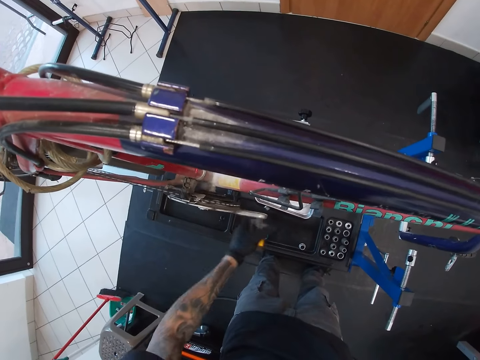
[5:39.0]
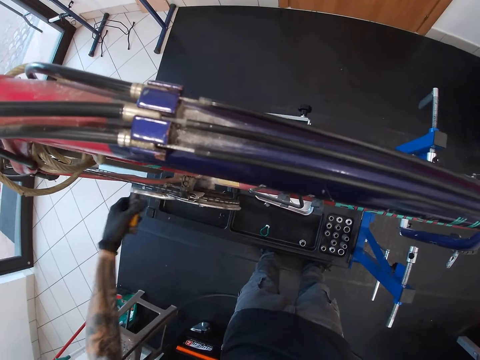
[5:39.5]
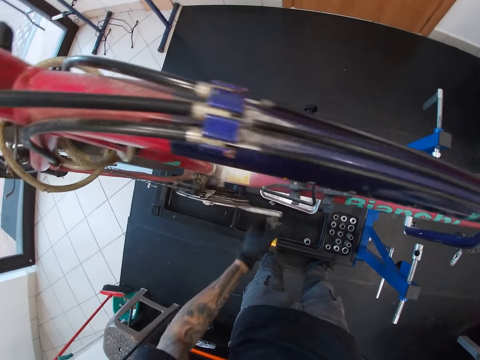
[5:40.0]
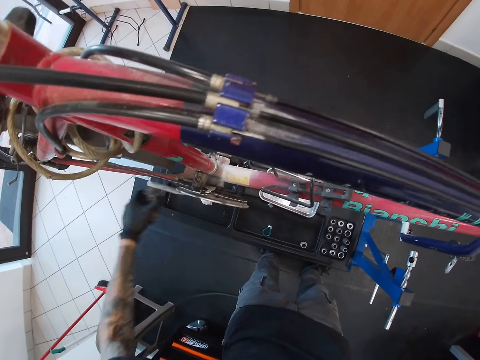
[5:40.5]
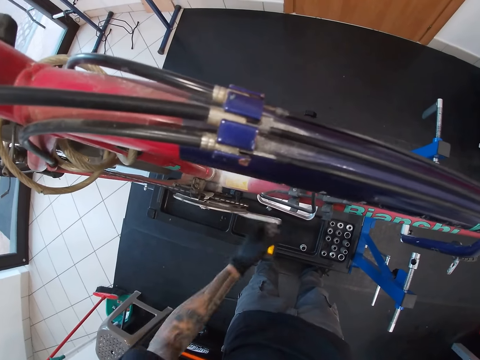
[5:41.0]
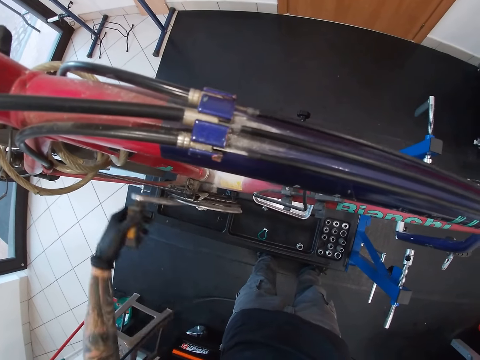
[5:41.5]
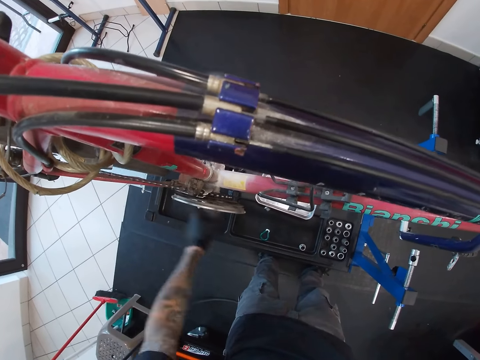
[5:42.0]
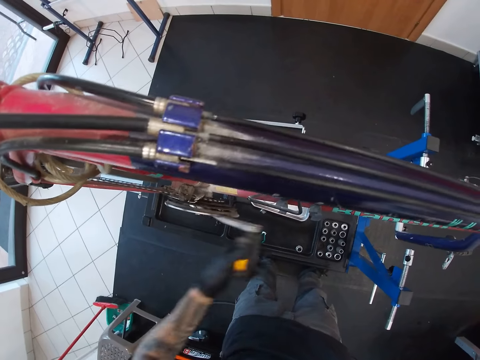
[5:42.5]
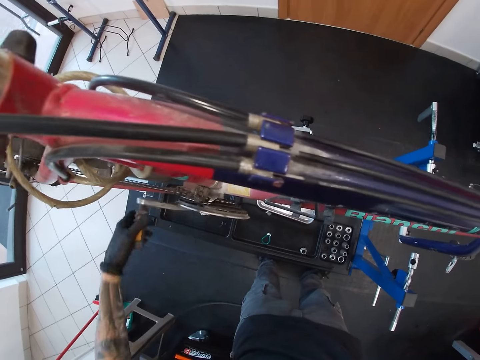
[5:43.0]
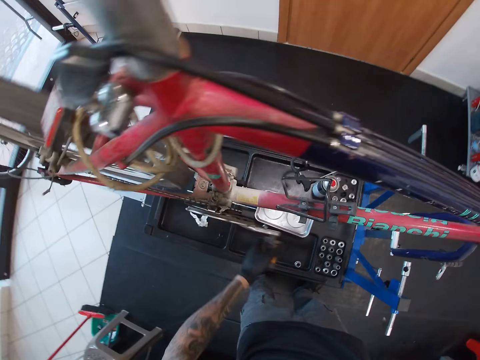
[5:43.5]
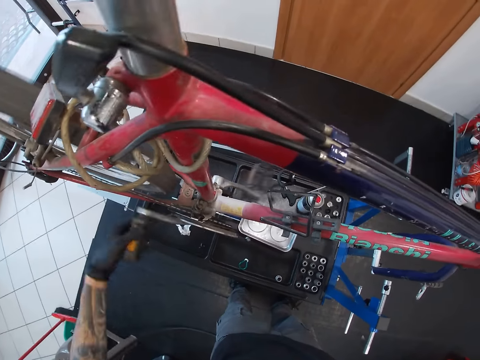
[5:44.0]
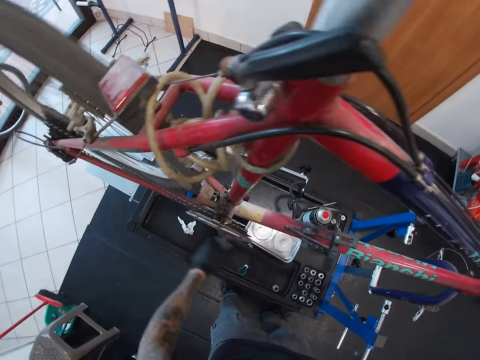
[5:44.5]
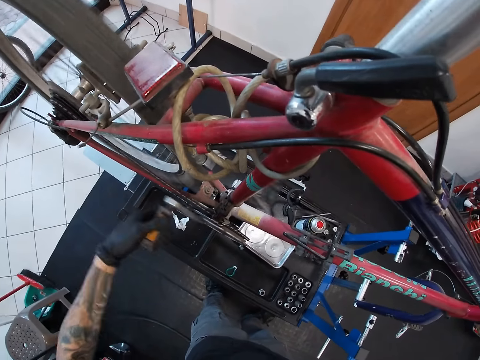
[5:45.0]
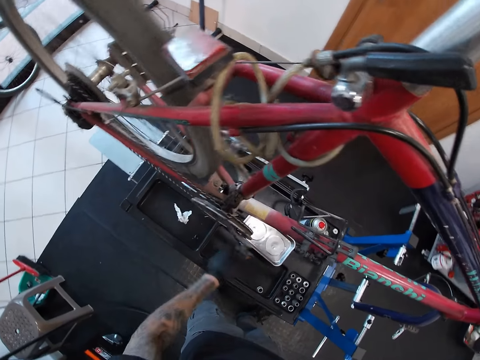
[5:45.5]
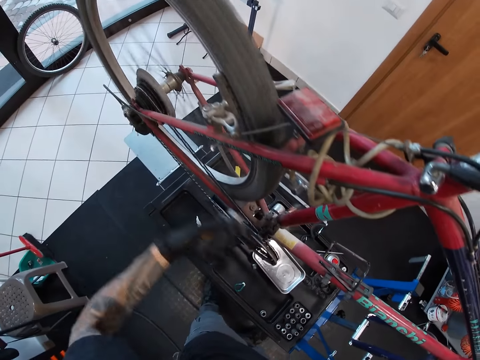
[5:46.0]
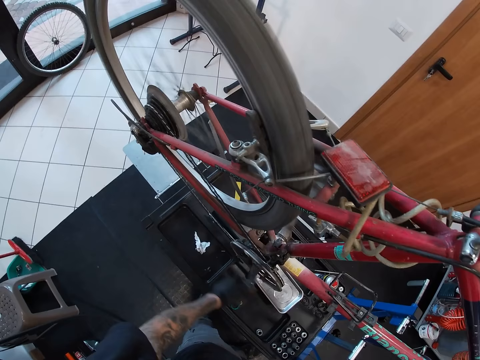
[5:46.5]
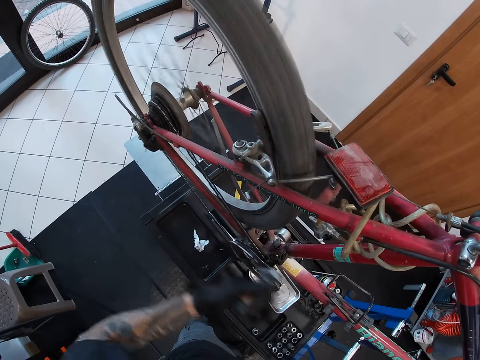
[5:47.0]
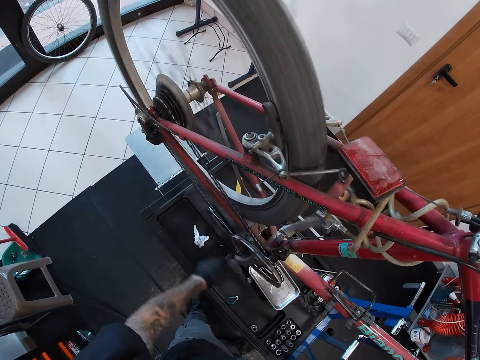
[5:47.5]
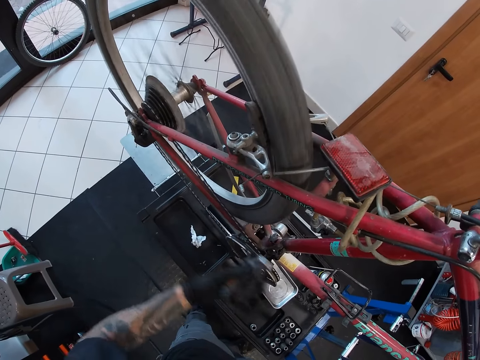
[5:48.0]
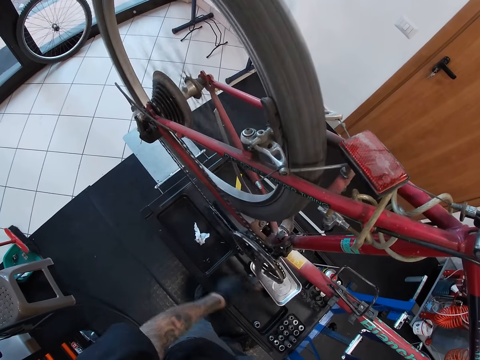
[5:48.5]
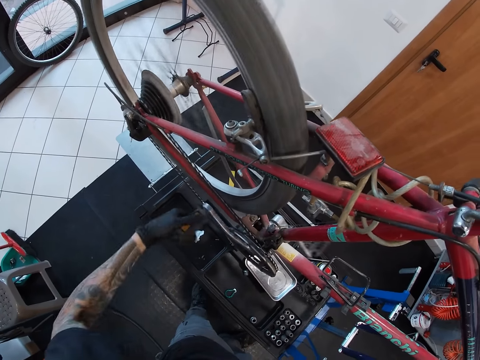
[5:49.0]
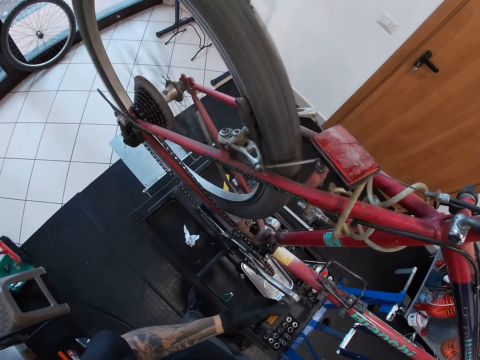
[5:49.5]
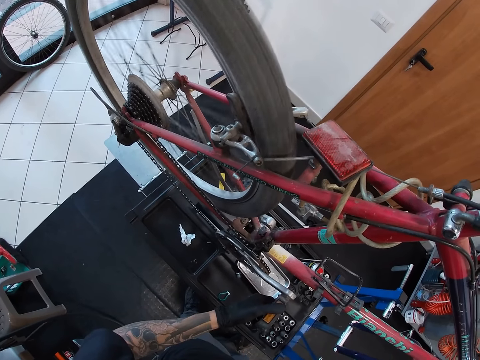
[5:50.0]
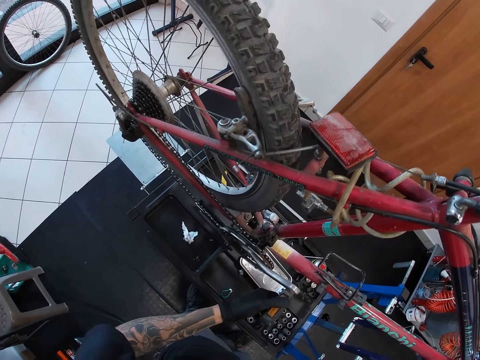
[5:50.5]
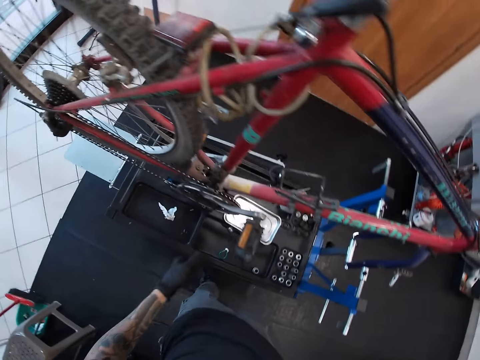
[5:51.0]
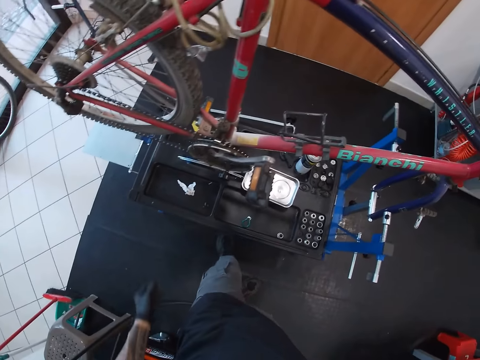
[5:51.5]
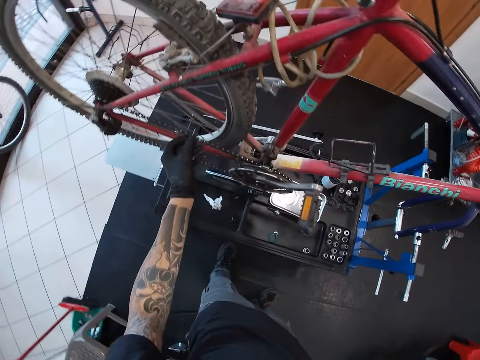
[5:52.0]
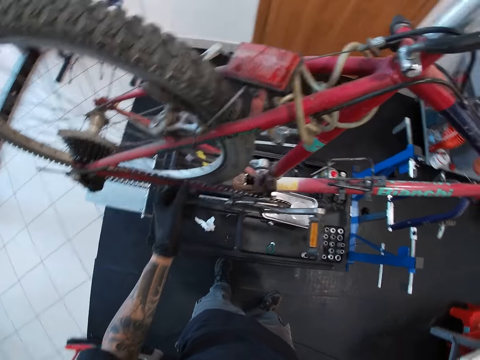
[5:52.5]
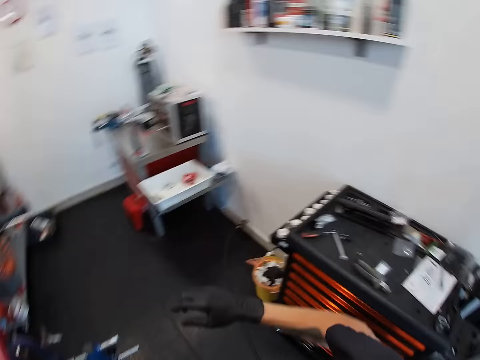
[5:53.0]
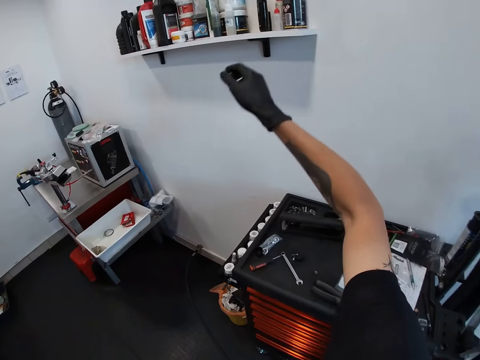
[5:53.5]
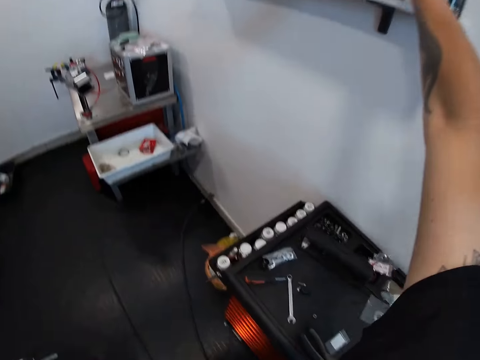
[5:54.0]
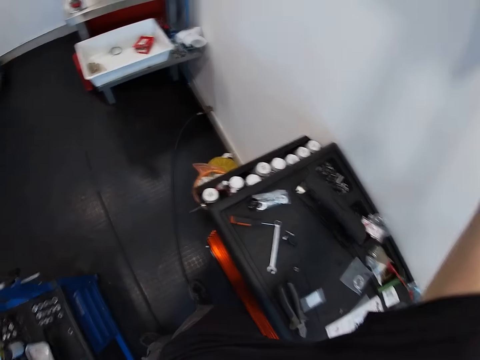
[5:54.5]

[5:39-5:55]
The camera wearer looks around. He rotates the bicycle pedal with a hand. He looks around. He touches a chain on the bicycle with his left hand. He holds the bicycle chain. He turns around. He stretches a hand. He picks up a bottle of oil from the shelf with his right hand.

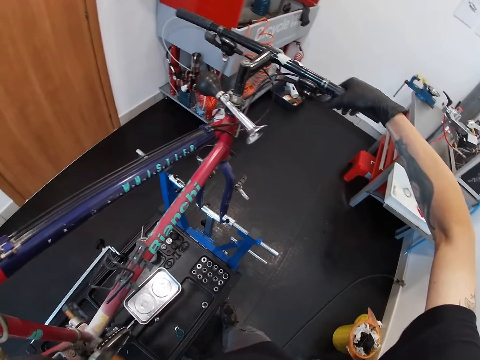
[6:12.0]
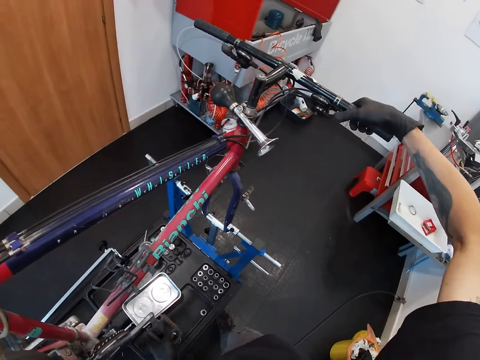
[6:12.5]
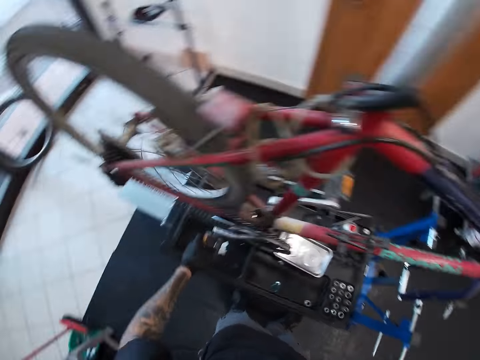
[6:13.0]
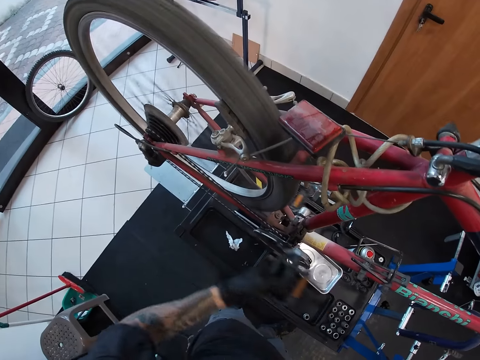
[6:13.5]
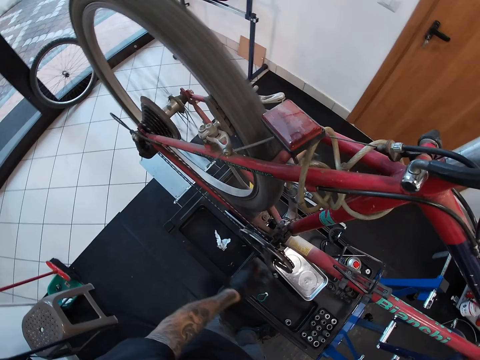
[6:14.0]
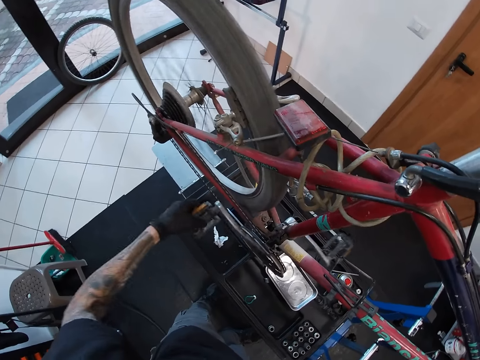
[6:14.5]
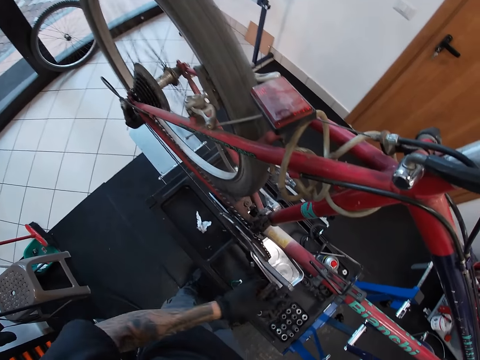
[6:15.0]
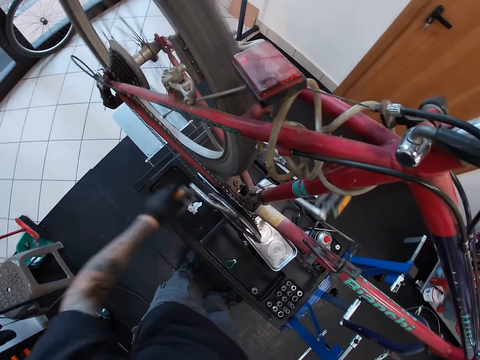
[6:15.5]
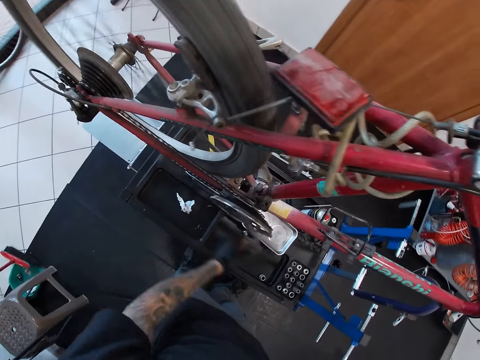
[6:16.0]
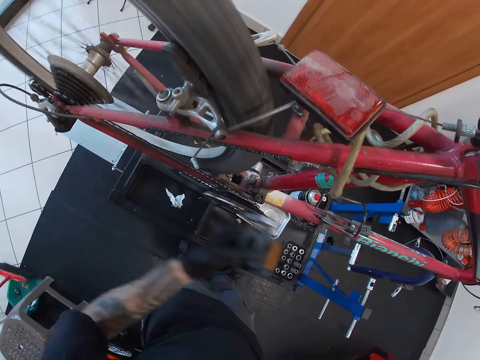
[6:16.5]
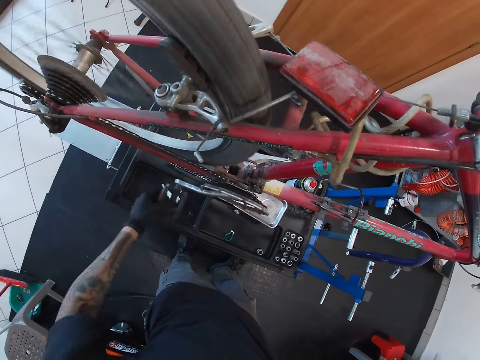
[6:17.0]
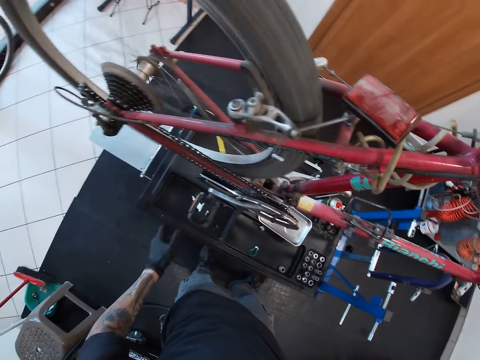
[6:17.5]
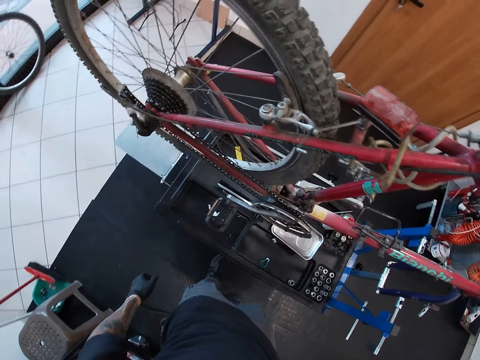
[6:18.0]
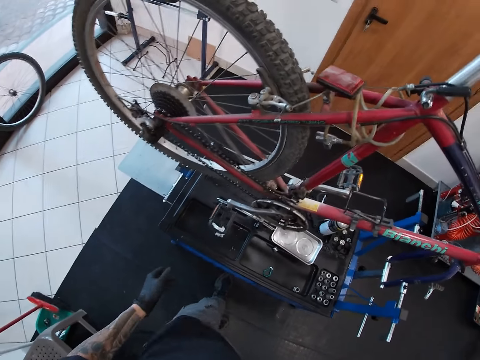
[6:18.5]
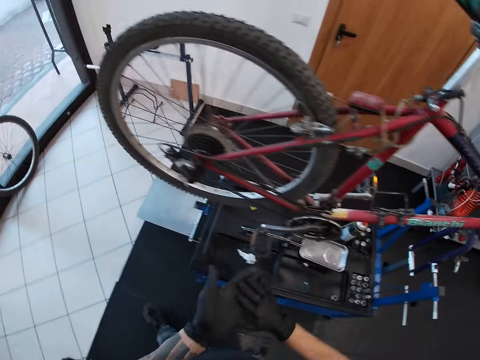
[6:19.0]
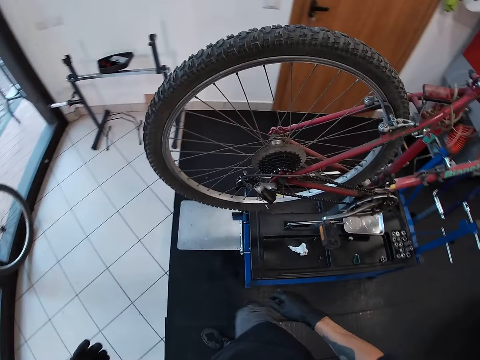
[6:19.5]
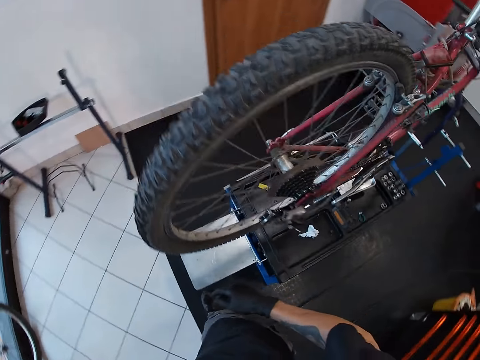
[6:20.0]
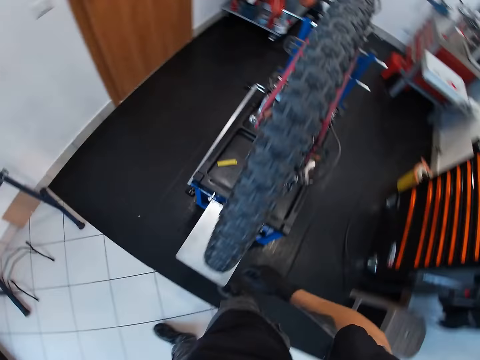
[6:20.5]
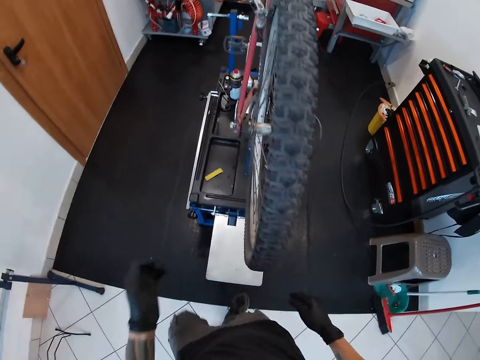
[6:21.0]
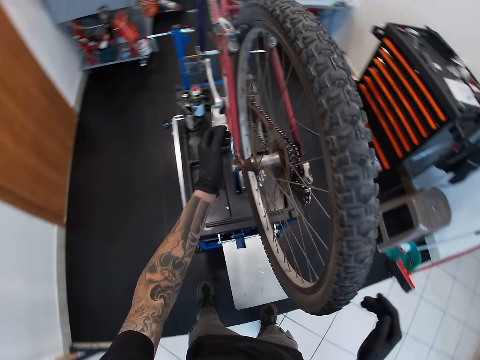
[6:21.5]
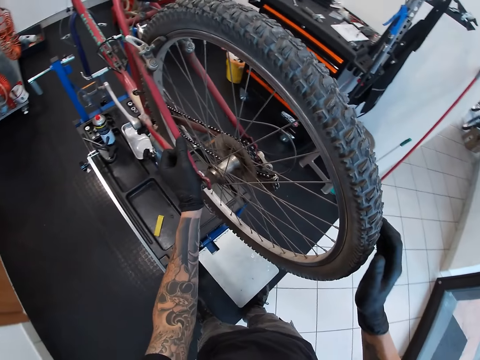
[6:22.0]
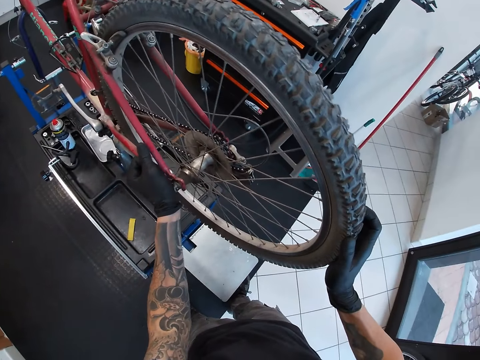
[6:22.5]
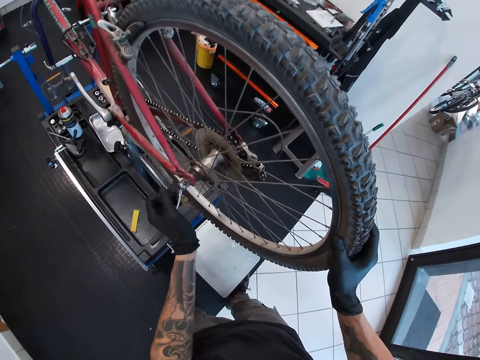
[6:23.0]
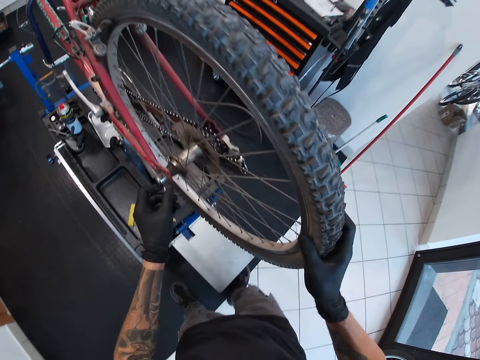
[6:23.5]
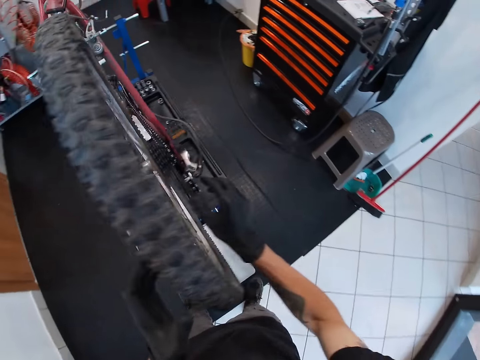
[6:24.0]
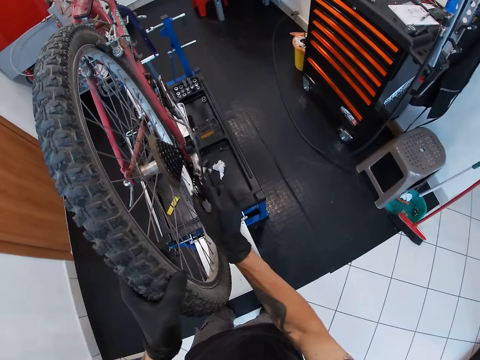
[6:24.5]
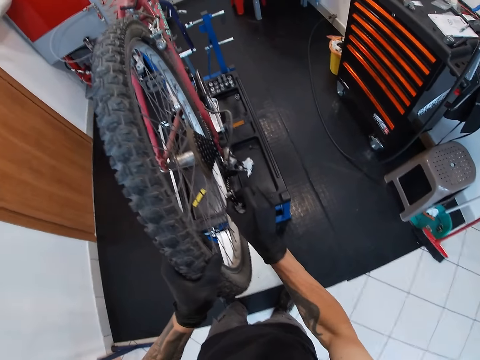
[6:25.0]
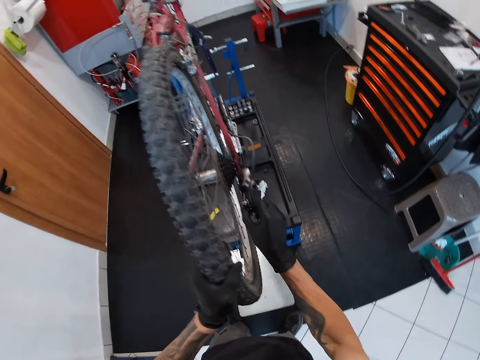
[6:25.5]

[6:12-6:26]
The camera wearer holds the brake. He rotates the bicycle pedal with a hand. He rubs his hands. He walks in the room. He turns around. He pulls a dropout on the bicycle with his left hand. He holds a tyre on the bicycle with his right hand. He holds the bicycle. He unfastens the bicycle wheel. He pulls the jockey wheel on the bicycle with his right hand. He holds the tyre on the bicycle with his left hand.
